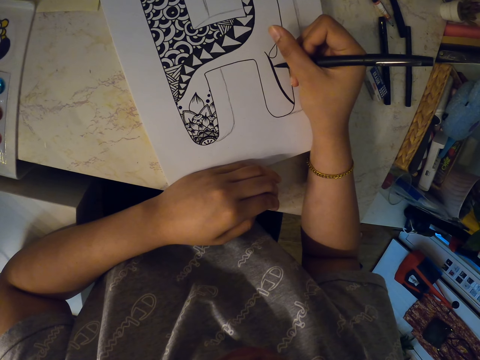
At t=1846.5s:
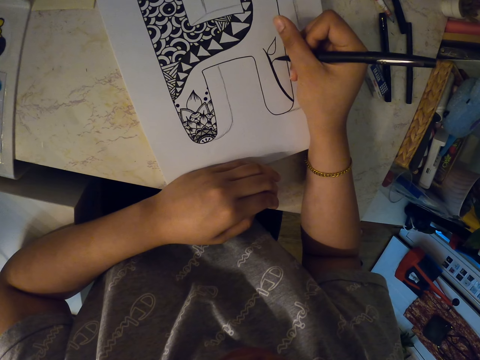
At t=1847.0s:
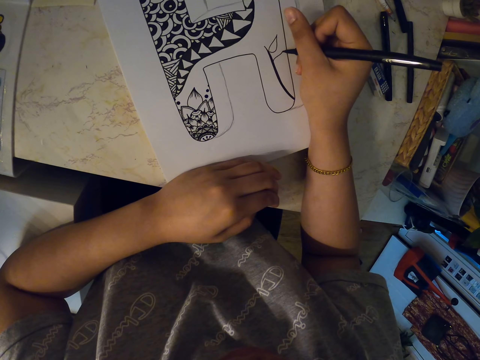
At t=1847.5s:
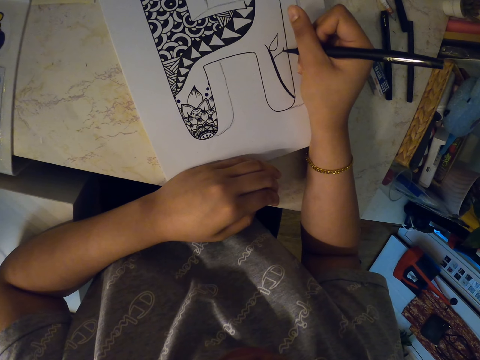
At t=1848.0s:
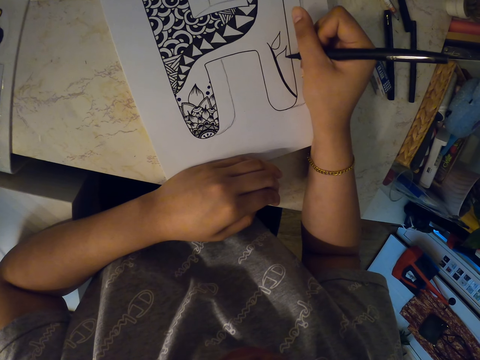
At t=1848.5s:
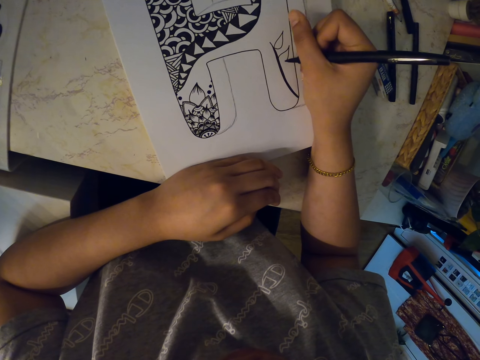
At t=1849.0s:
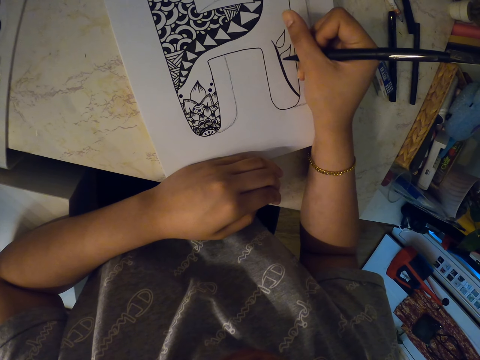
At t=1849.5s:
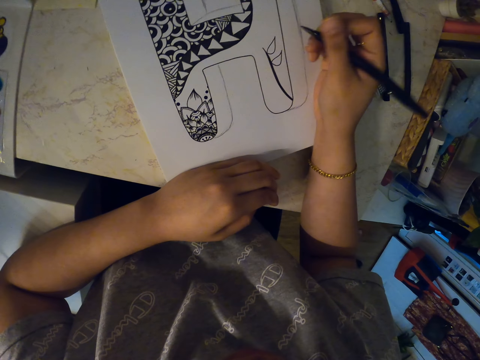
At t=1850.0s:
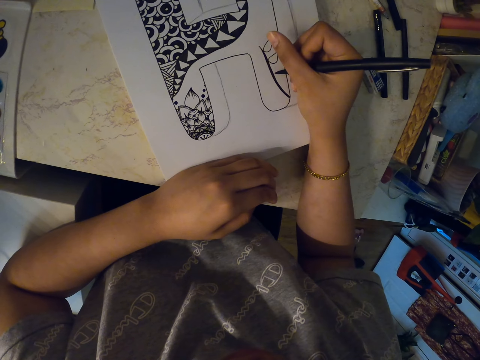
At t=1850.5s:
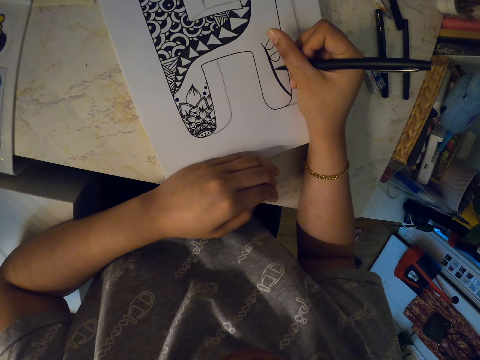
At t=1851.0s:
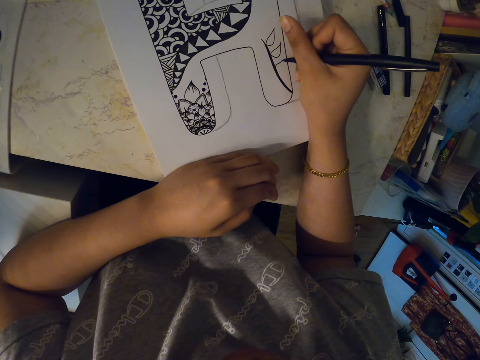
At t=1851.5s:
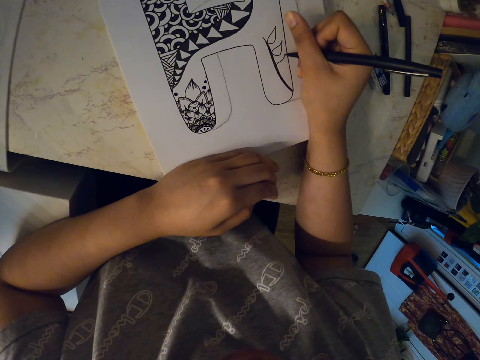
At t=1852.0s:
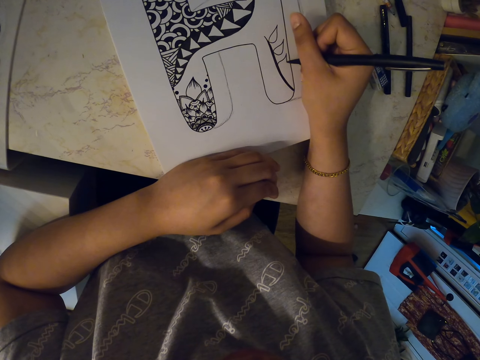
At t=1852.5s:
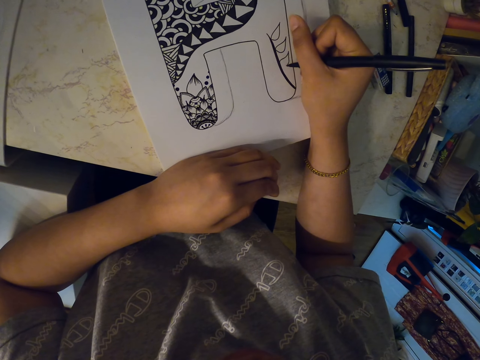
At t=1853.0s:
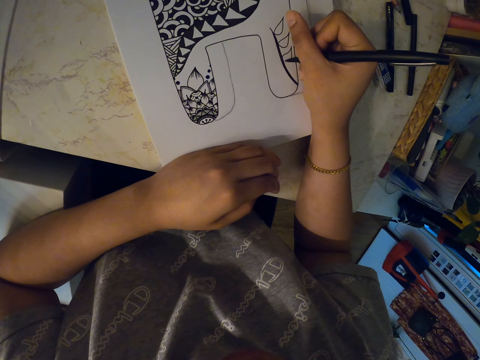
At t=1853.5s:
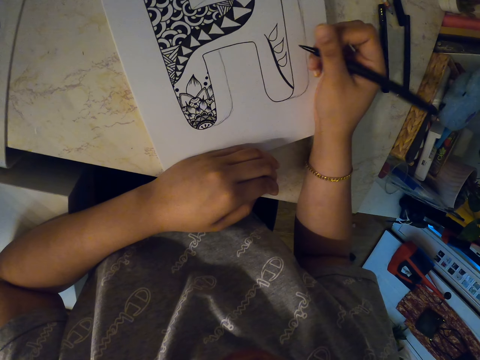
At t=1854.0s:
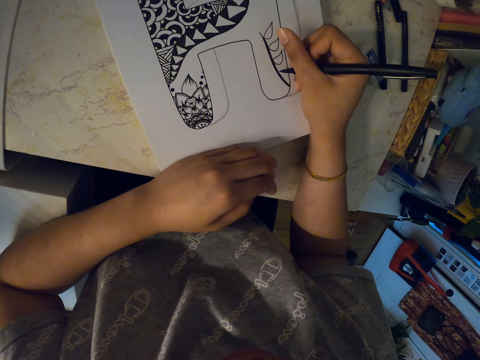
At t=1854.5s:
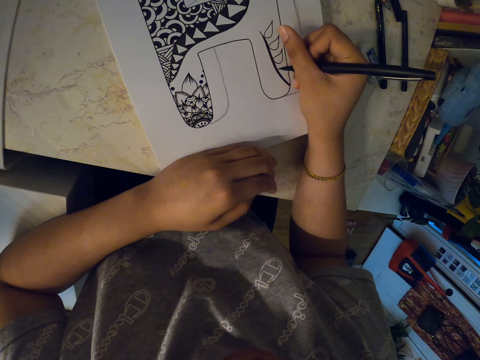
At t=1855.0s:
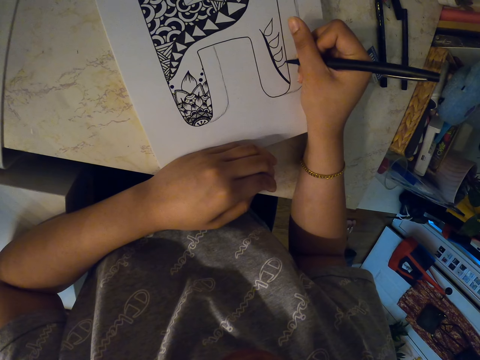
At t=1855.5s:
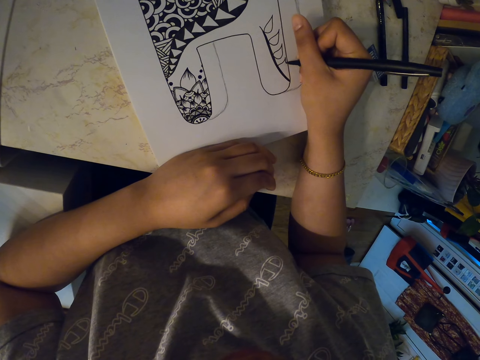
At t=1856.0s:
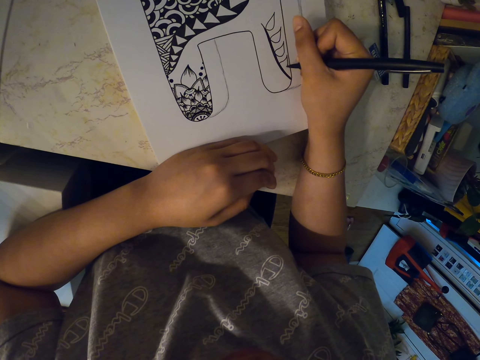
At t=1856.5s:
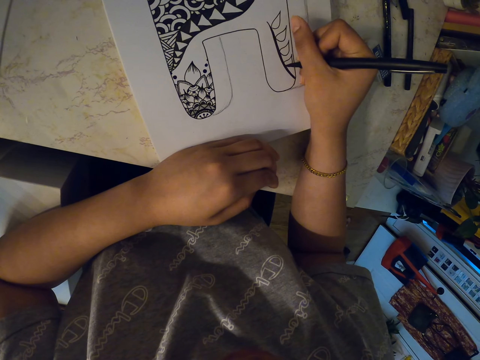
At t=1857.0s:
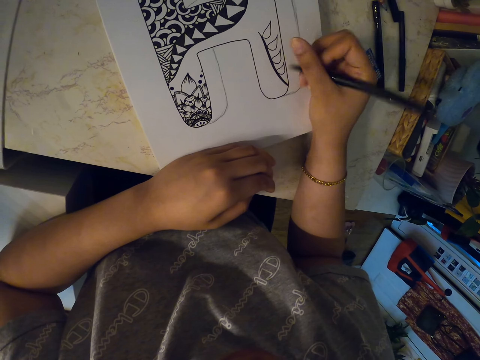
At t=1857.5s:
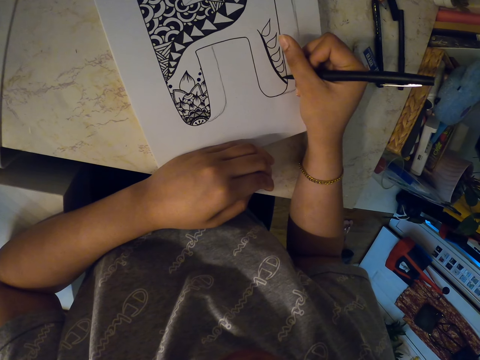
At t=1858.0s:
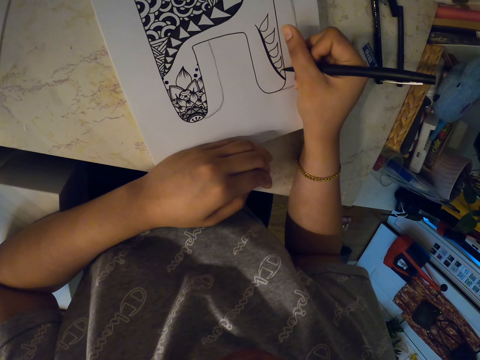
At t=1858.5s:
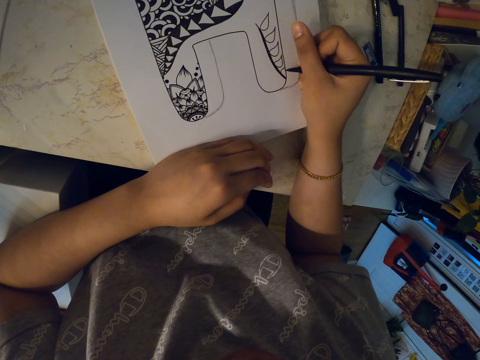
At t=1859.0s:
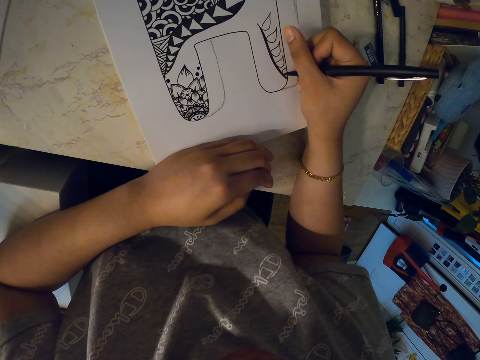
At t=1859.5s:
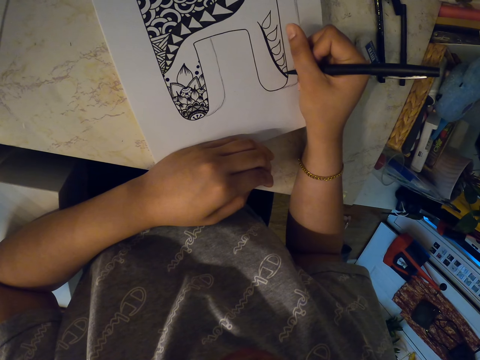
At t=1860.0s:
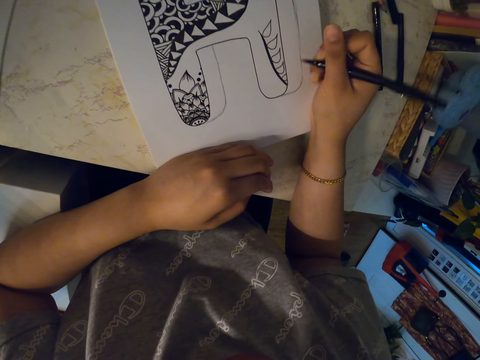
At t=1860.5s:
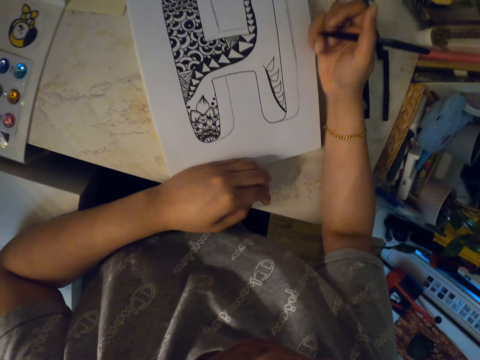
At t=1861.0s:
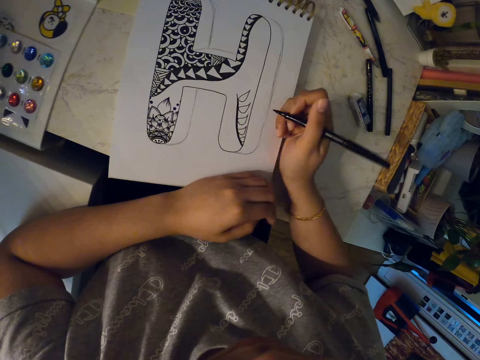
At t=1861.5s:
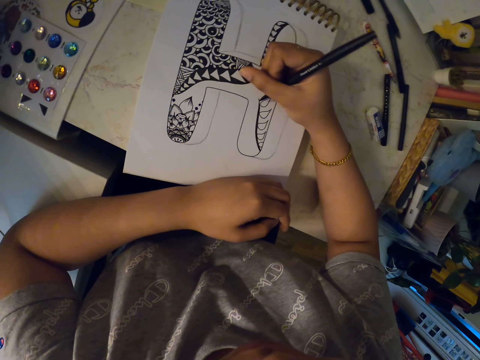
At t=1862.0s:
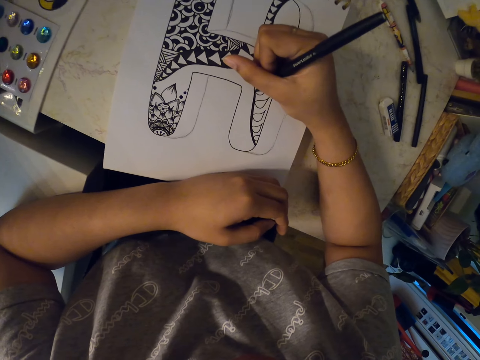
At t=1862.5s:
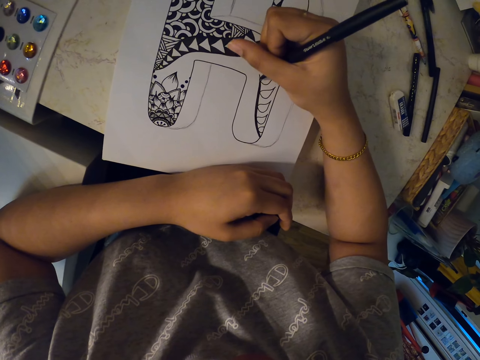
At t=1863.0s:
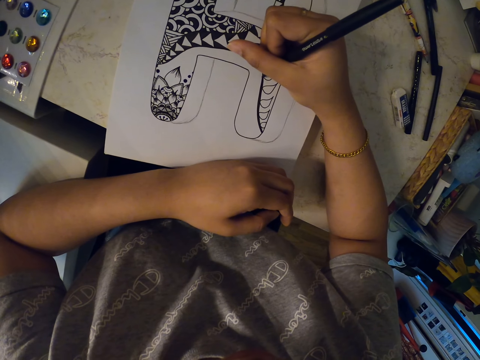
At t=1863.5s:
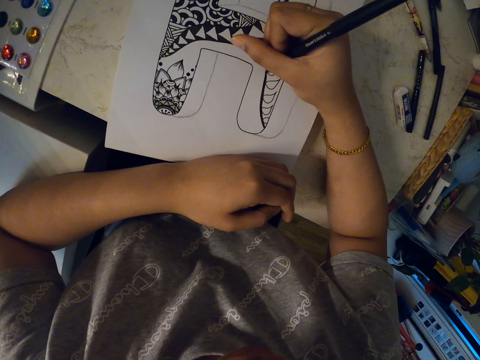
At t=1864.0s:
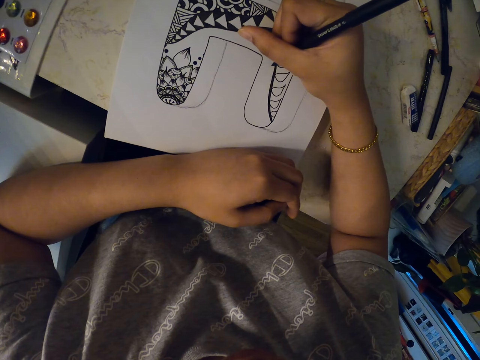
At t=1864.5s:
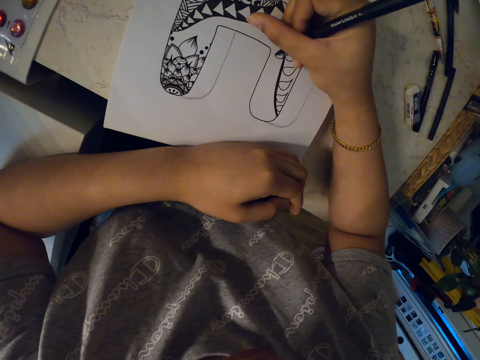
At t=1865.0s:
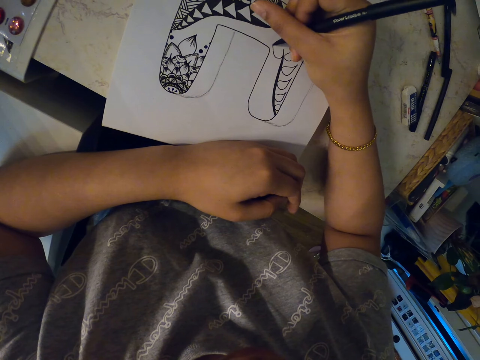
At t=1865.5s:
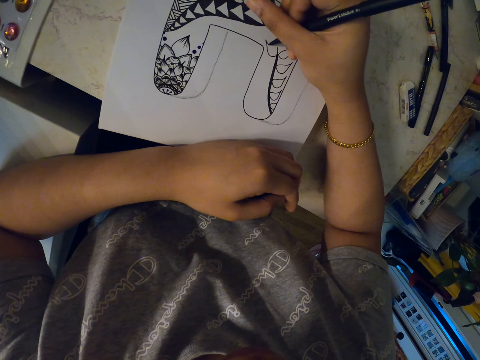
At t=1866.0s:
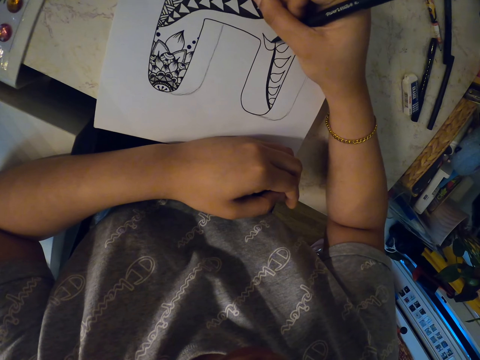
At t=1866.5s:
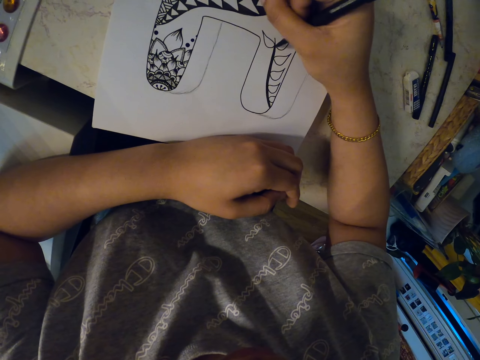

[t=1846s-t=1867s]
The camera wearer moves the drawing book. They draw on the drawing book using a marker pen.

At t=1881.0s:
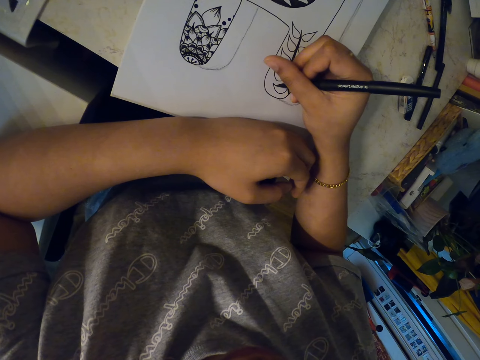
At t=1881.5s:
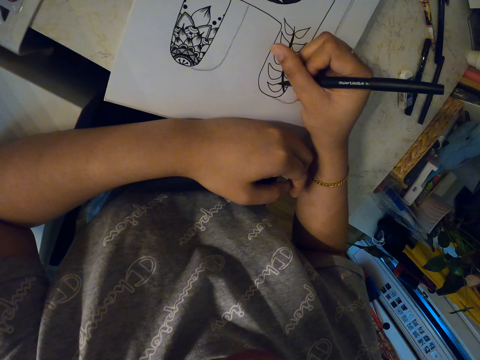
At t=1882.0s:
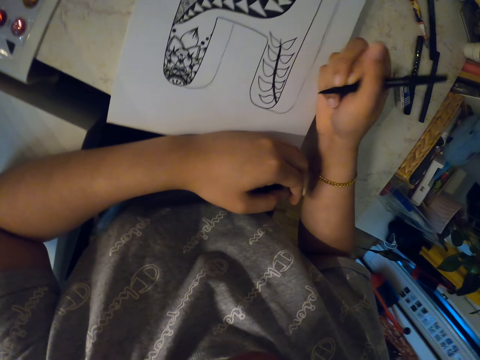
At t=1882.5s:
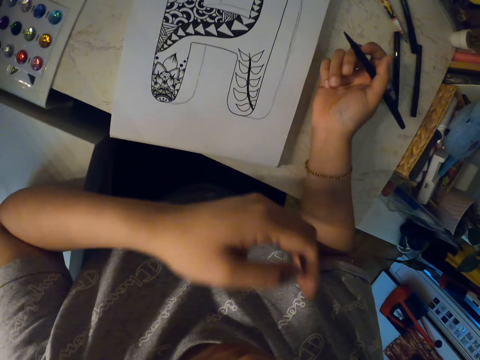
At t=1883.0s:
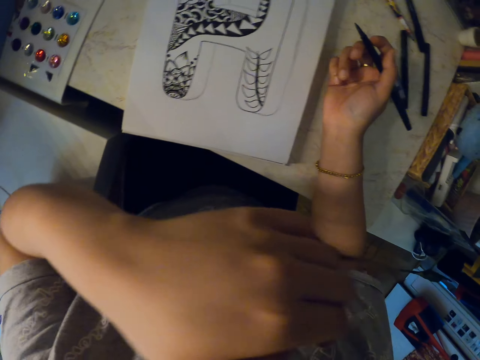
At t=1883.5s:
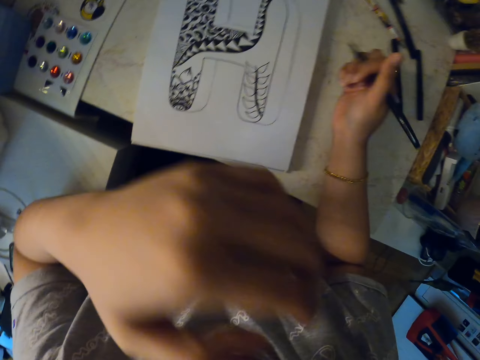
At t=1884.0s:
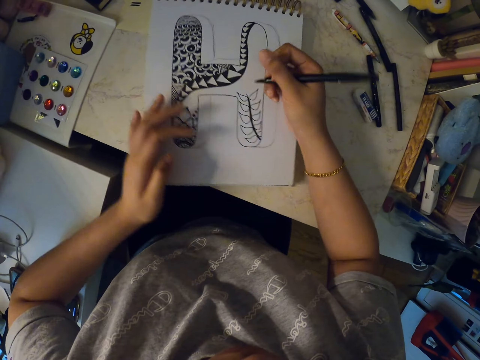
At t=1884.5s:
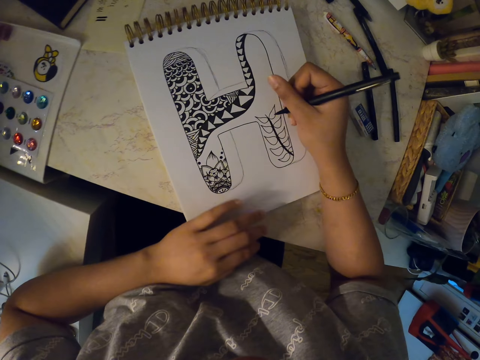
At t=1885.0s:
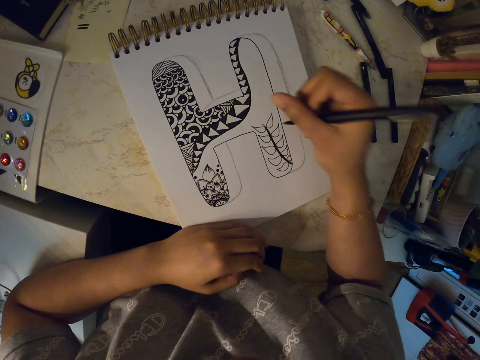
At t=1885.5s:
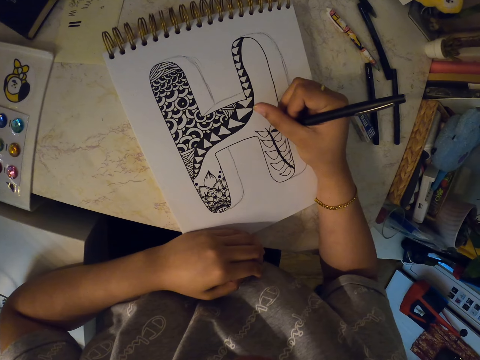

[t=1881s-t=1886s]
The camera wearer scratches her nose. She looks around. She moves the drawing book. She draws on the book.
